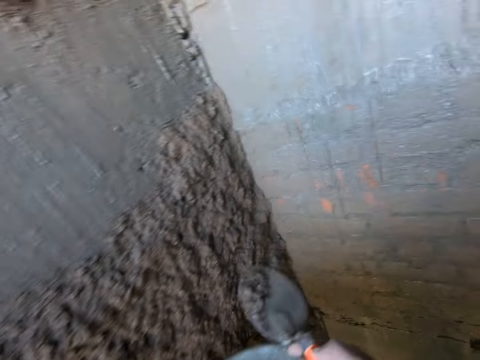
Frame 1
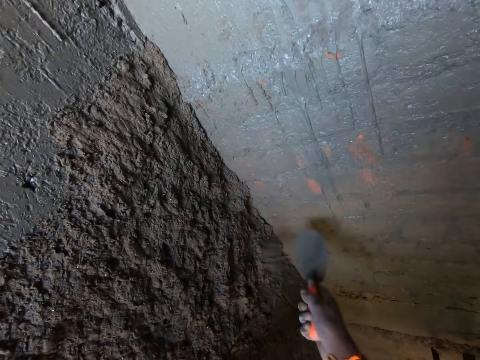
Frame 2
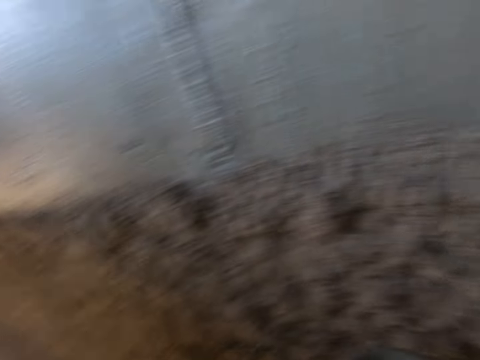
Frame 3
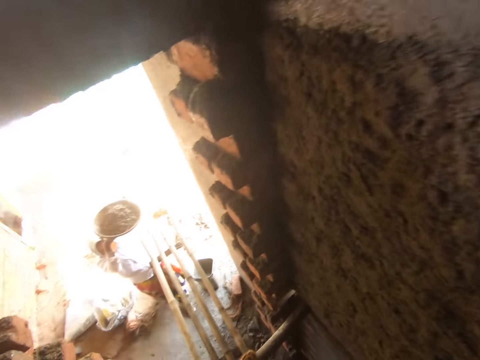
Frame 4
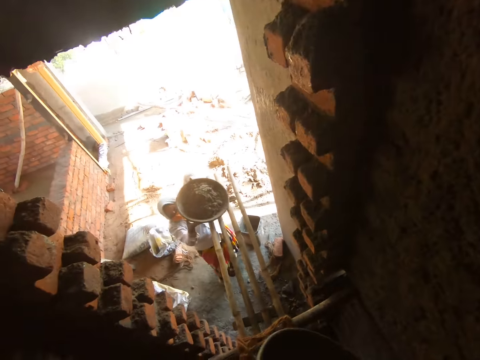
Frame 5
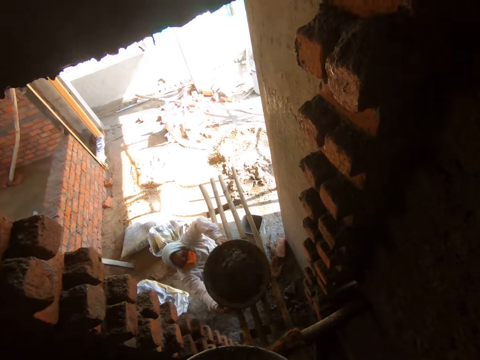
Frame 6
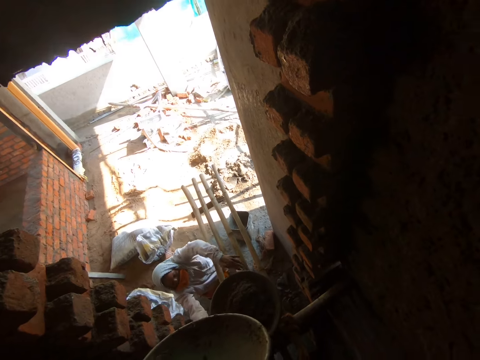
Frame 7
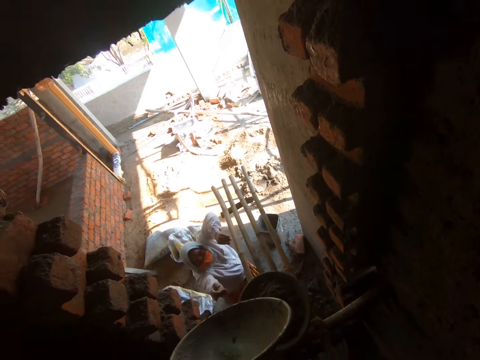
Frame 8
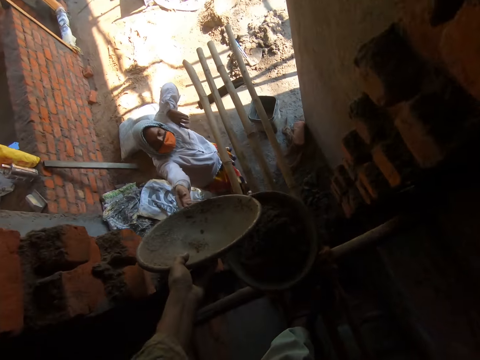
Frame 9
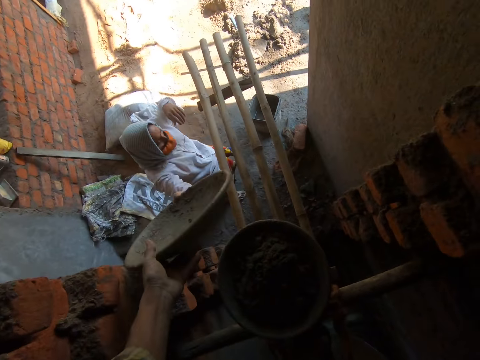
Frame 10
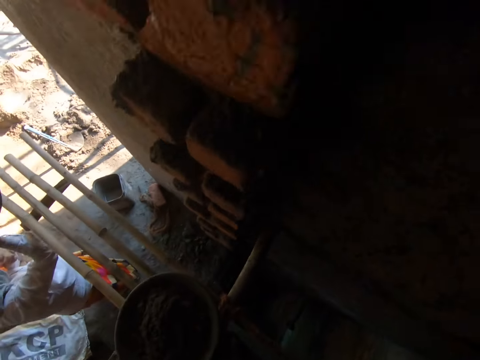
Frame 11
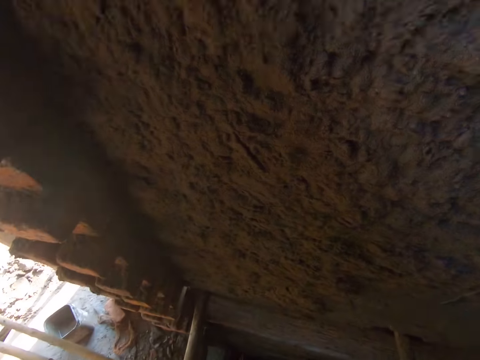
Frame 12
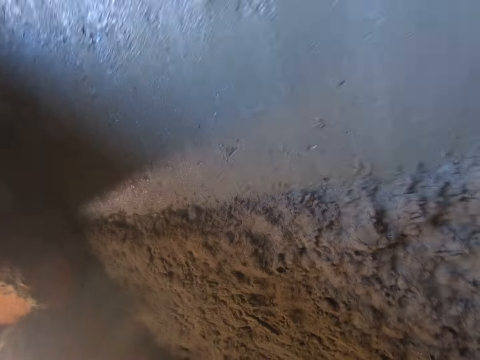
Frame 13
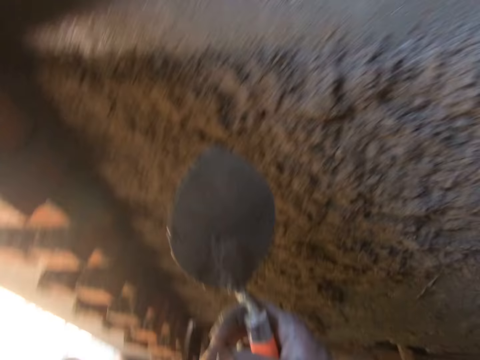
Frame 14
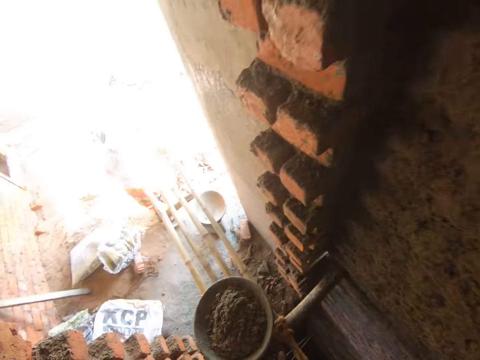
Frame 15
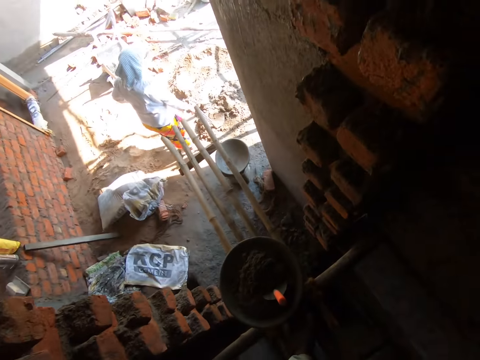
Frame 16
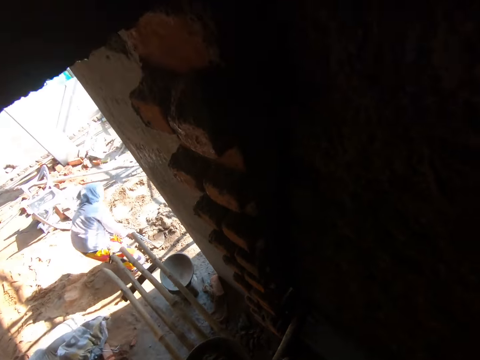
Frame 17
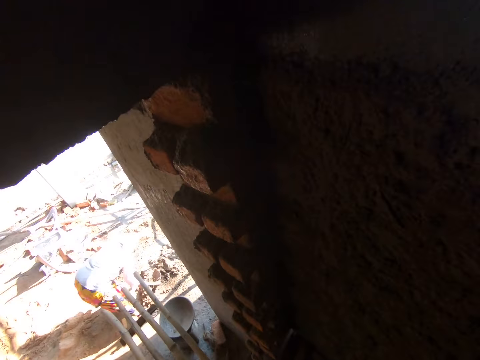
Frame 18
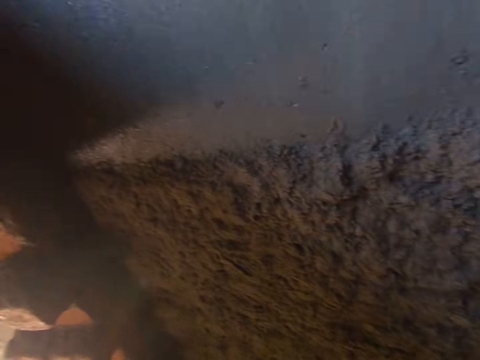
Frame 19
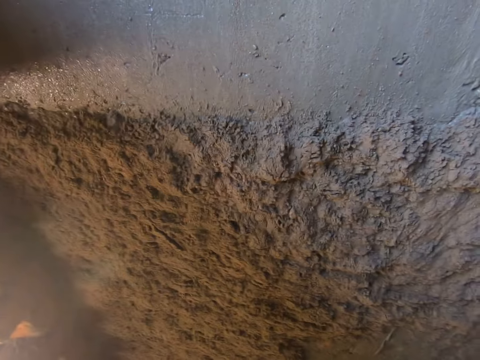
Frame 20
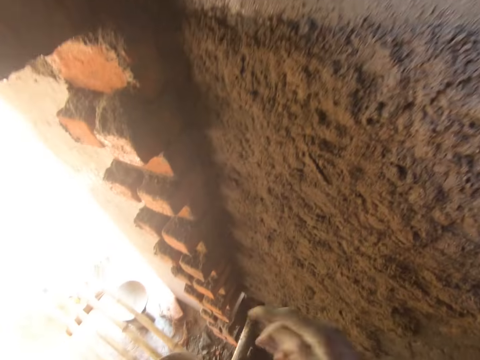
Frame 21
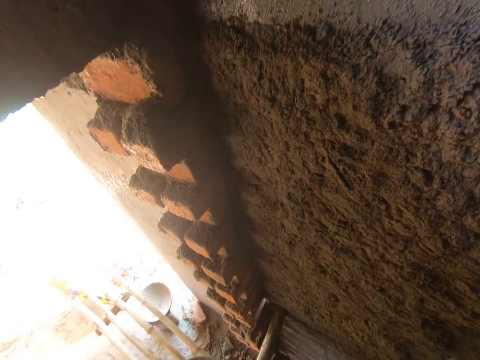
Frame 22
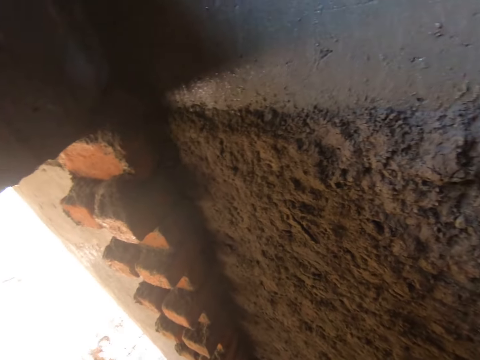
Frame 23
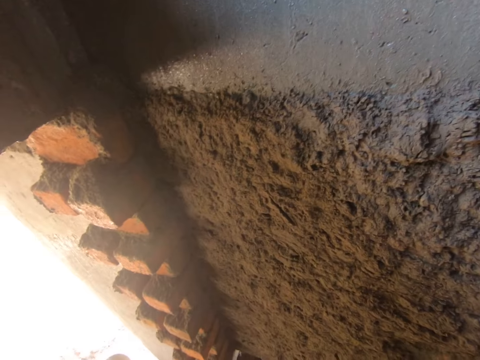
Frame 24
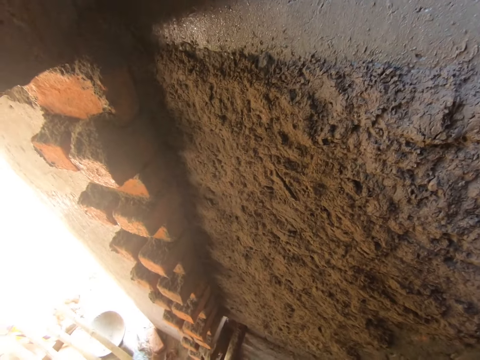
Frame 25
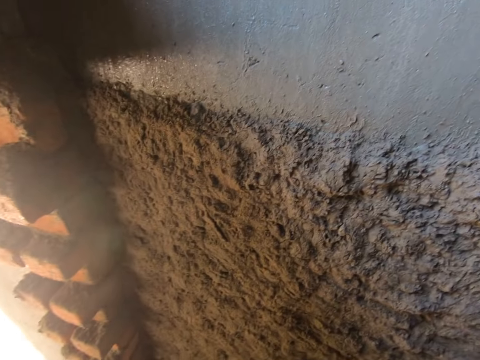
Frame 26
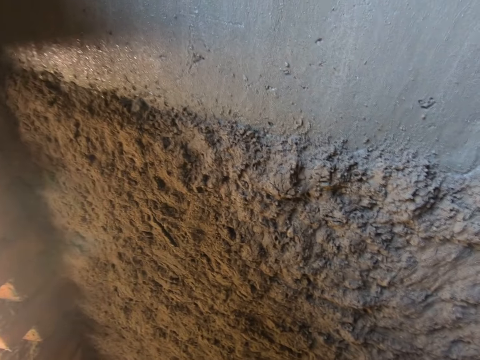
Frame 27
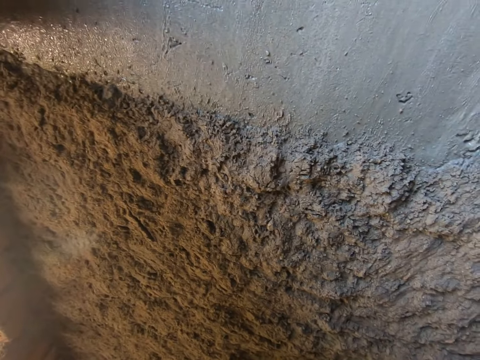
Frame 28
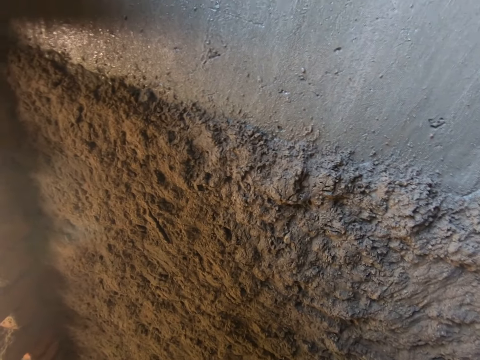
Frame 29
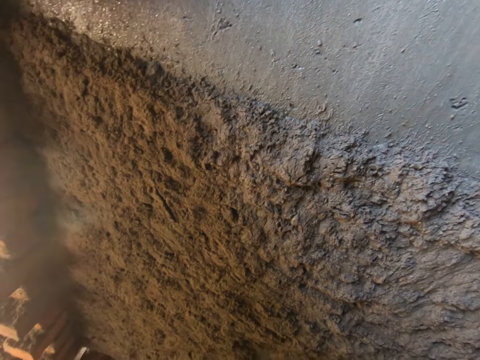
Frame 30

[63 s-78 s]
The camera wearer carries concrete. He throws the concrete at the wall with the trowel in his right hand. The woman places a pan of concrete on the bamboo scaffold with her hands. The camera wearer passes the pan of concrete to the woman's right hand with his left hand. He throws the trowel into the pan of concrete with his right hand.

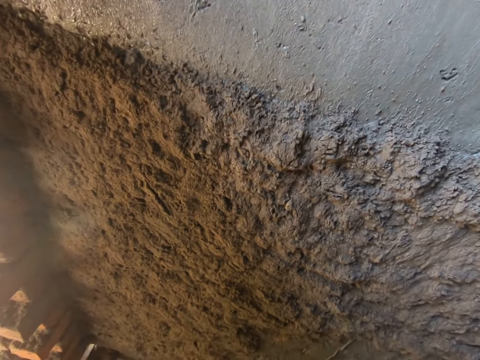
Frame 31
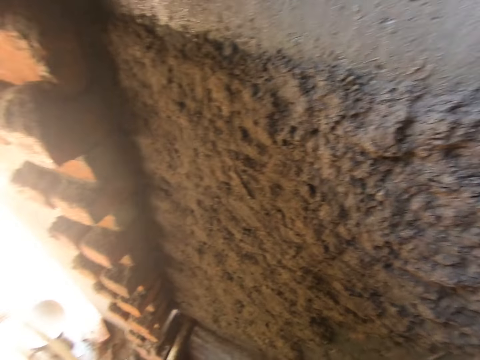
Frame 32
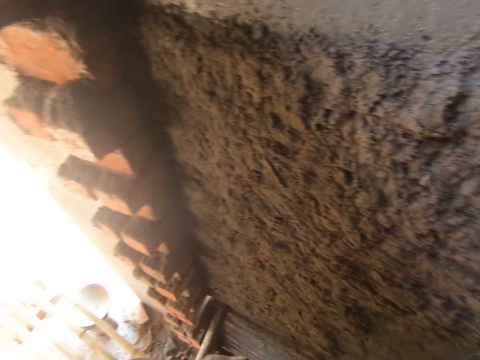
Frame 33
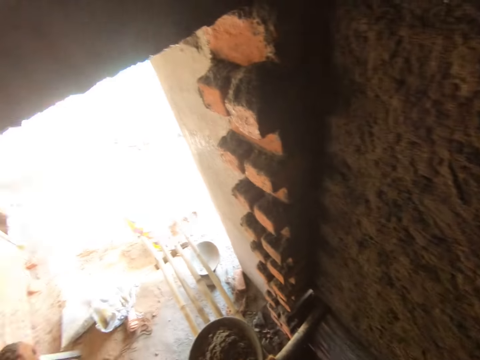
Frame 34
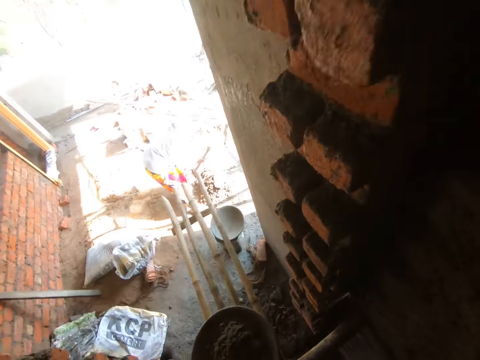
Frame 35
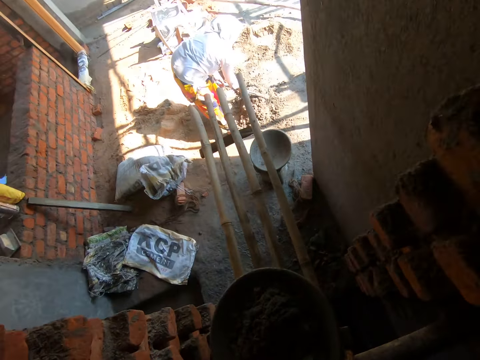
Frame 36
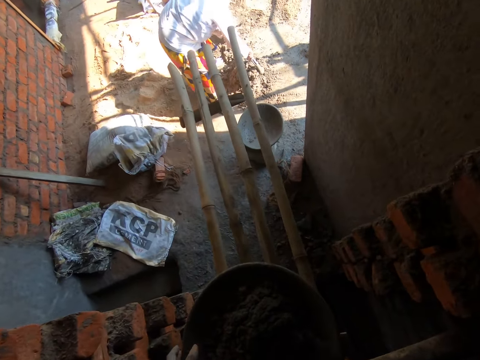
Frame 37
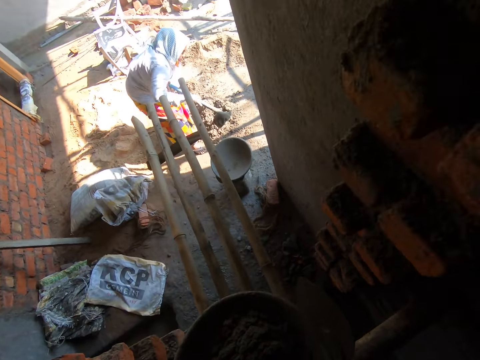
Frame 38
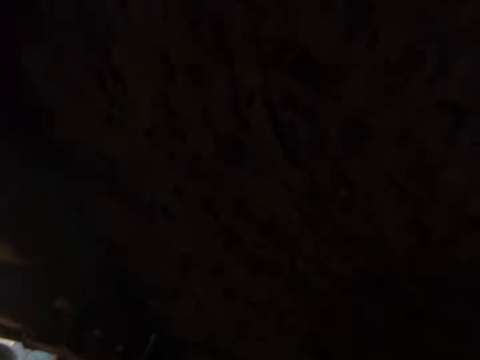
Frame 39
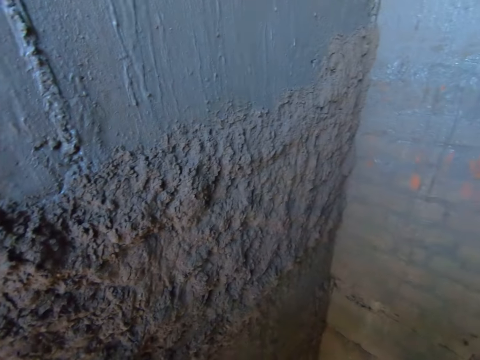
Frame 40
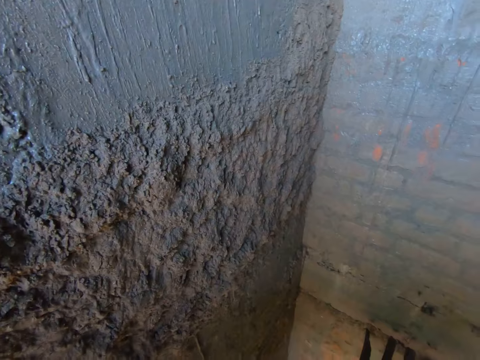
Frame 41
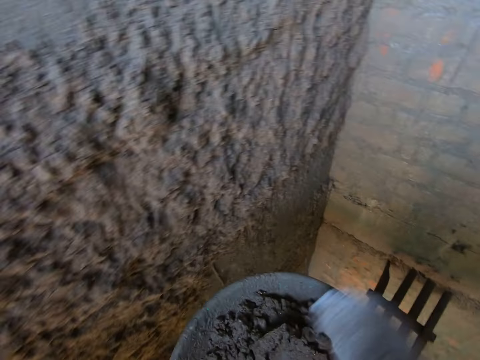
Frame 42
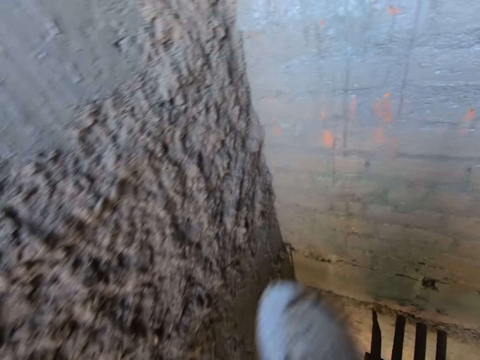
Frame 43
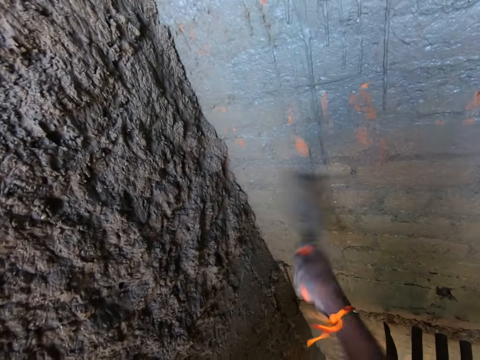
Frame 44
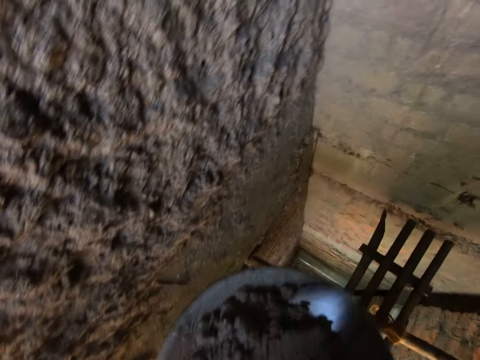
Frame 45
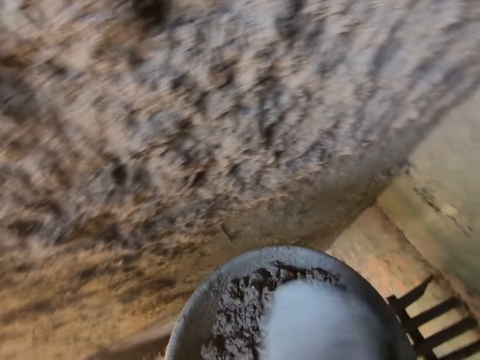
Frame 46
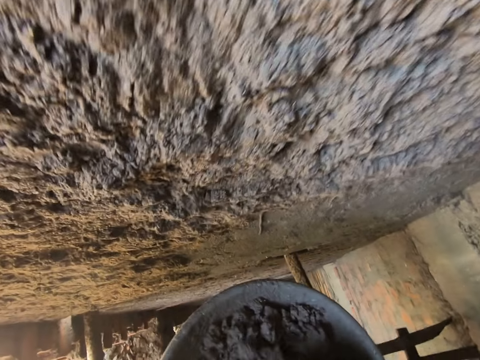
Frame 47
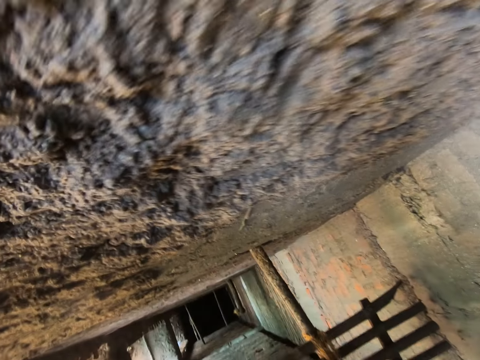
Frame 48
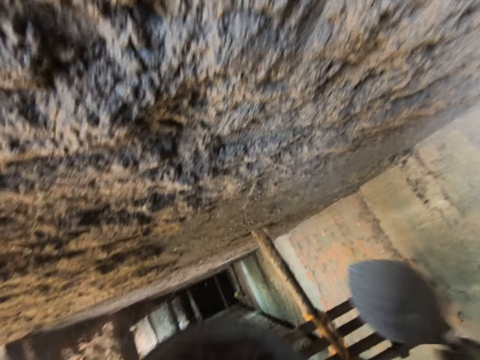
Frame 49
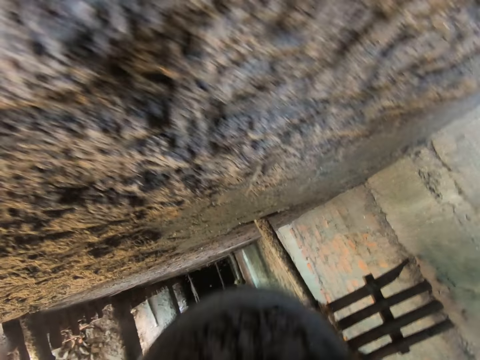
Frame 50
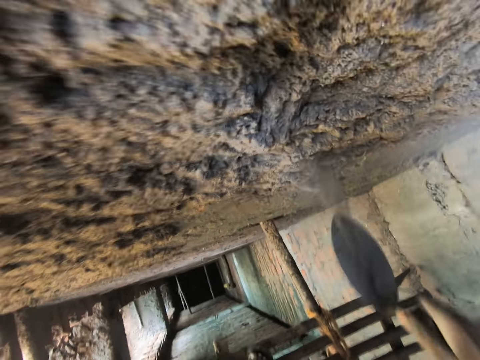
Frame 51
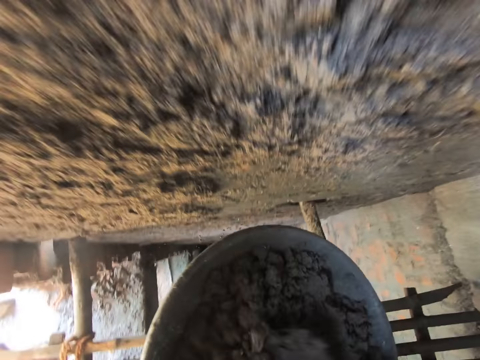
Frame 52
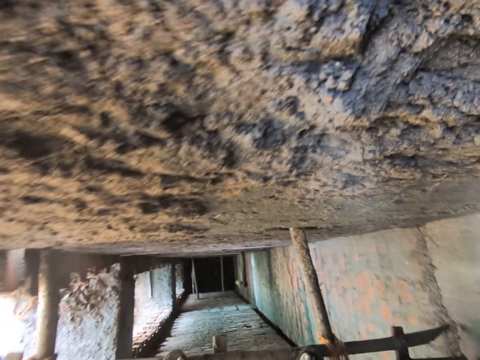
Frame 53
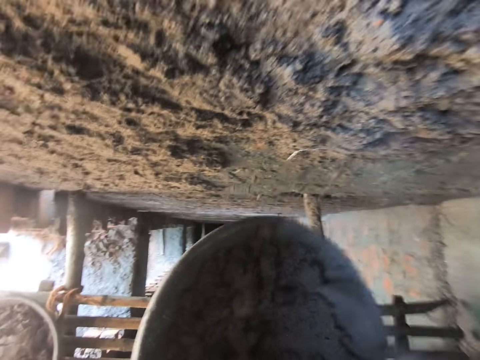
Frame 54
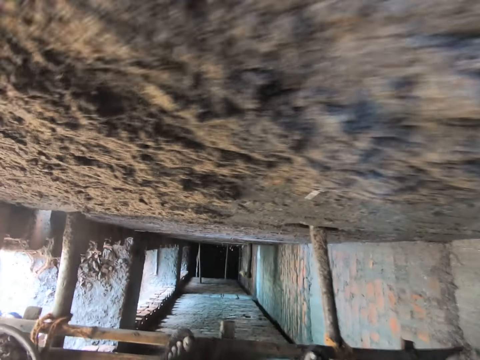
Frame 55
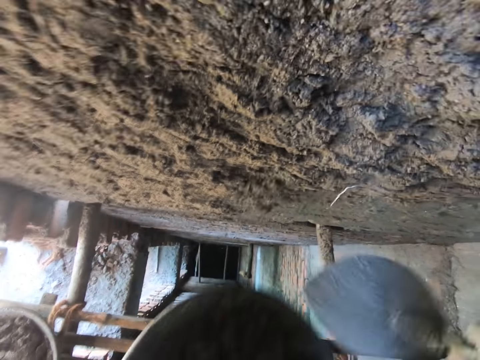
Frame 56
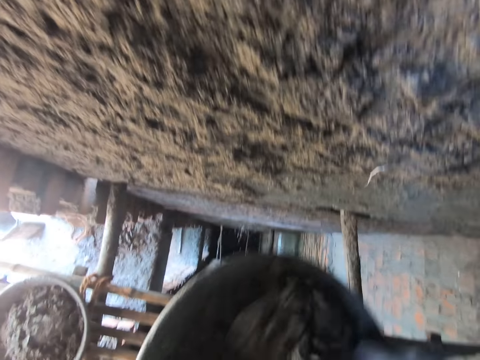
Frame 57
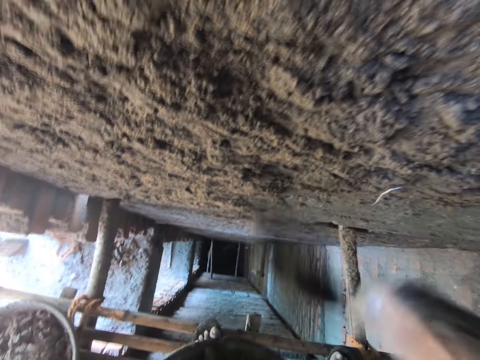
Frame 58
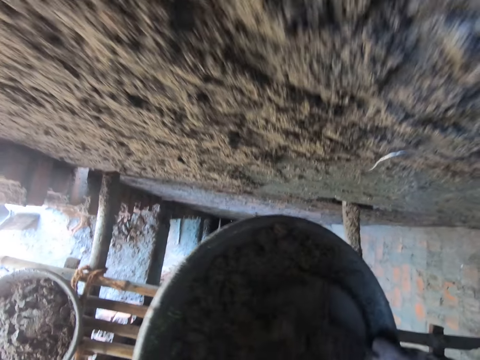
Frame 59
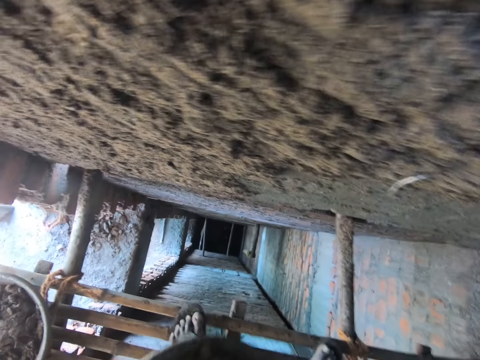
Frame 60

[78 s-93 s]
The camera wearer picks a pan from the bamboo scaffold with his hands. He scoops concrete from the pan of concrete with the trowel in his right hand. He carries concrete. He throws the concrete at the wall with the trowel in his right hand. He scoops concrete from the pan of concrete with the trowel in his right hand. He mixes the concrete. He throws the concrete at the wall with the trowel in his right hand. He scoops concrete from the pan of concrete with the trowel in his right hand. He mixes the concrete. He throws the concrete at the wall with the trowel in his right hand. He scoops concrete from the pan of concrete with the trowel in his right hand. He mixes the concrete. He throws the concrete at the wall with the trowel in his right hand. He scoops concrete from the pan of concrete with the trowel in his right hand. He mixes the concrete. He throws the concrete at the wall with the trowel in his right hand. He scoops concrete from the pan of concrete with the trowel in his right hand. He throws the concrete at the wall with the trowel in his right hand. He scoops concrete from the pan of concrete with the trowel in his right hand.
